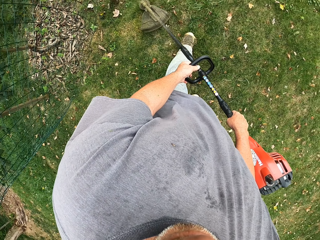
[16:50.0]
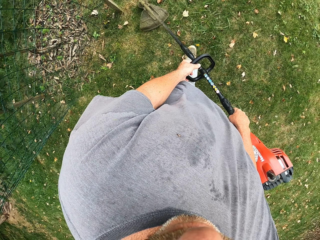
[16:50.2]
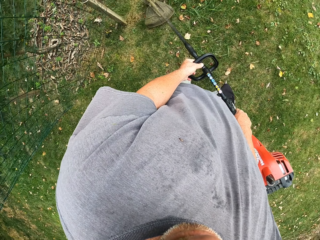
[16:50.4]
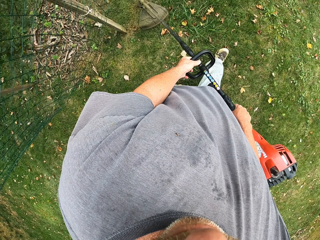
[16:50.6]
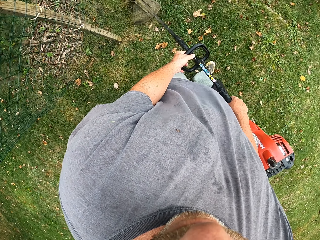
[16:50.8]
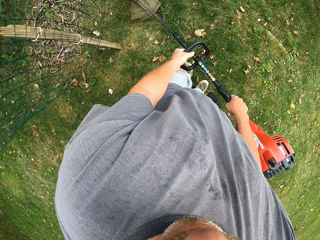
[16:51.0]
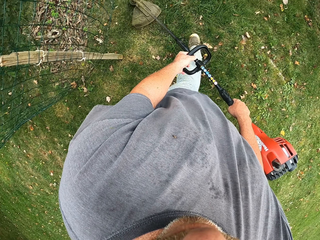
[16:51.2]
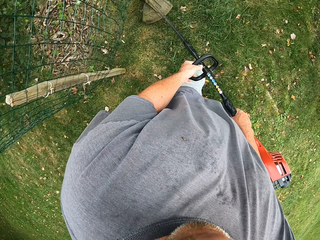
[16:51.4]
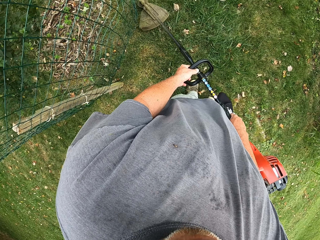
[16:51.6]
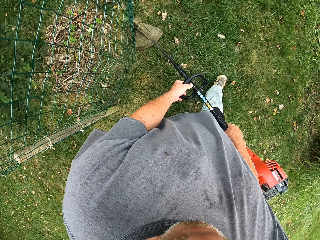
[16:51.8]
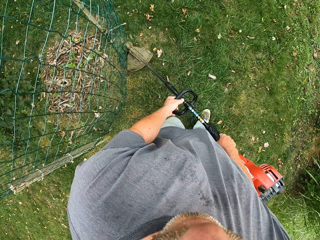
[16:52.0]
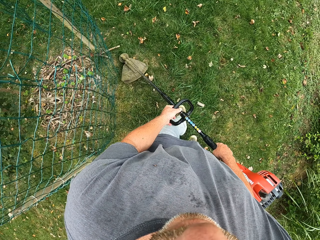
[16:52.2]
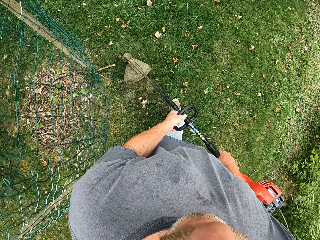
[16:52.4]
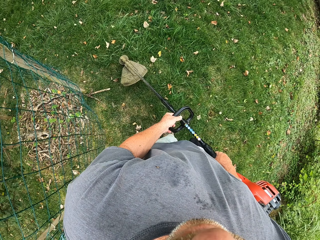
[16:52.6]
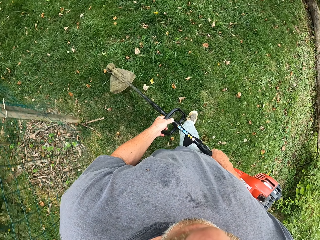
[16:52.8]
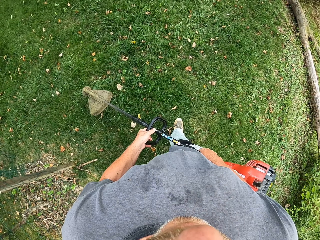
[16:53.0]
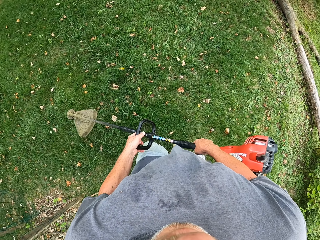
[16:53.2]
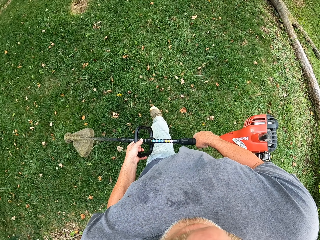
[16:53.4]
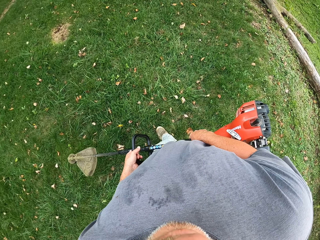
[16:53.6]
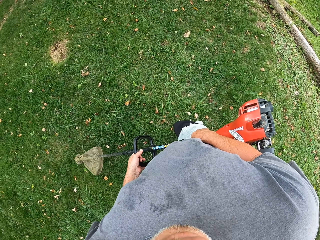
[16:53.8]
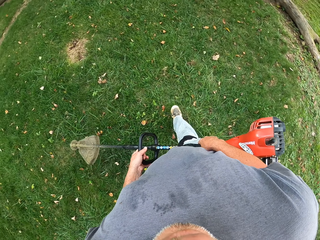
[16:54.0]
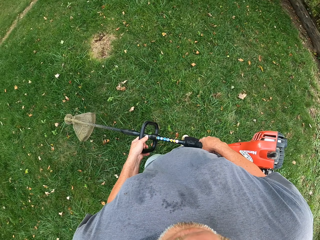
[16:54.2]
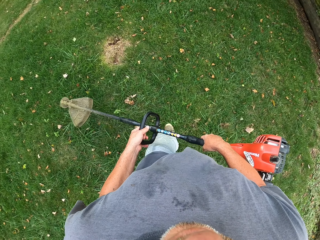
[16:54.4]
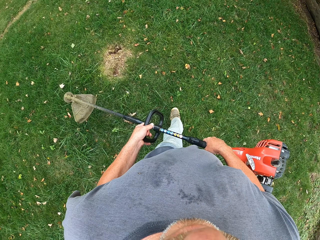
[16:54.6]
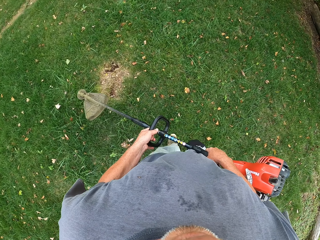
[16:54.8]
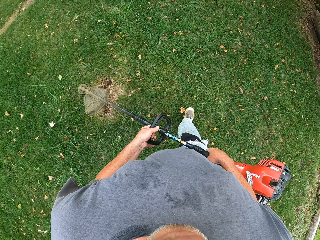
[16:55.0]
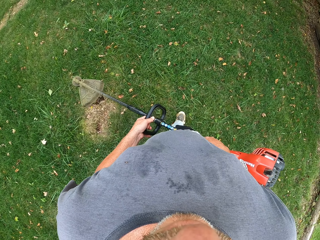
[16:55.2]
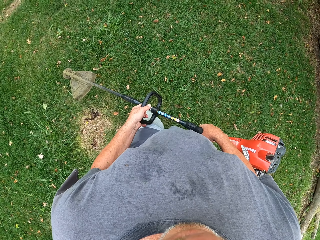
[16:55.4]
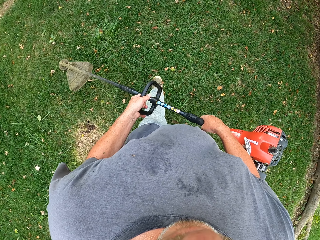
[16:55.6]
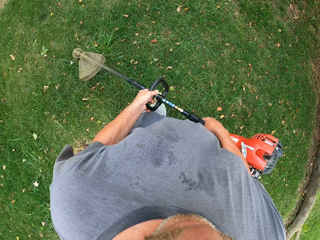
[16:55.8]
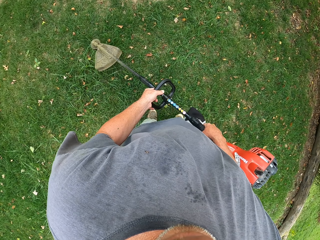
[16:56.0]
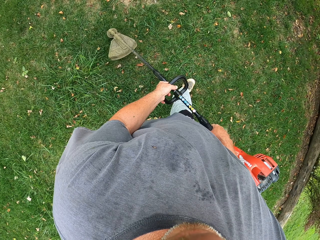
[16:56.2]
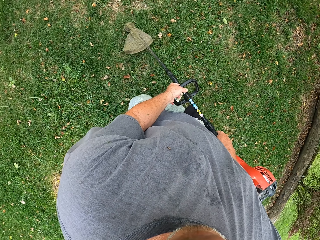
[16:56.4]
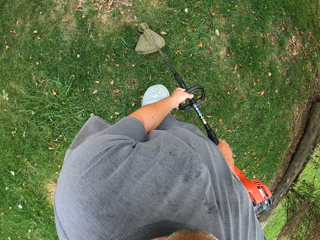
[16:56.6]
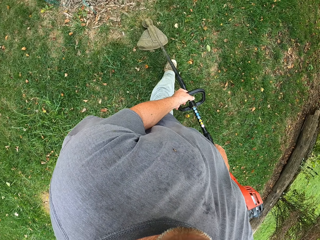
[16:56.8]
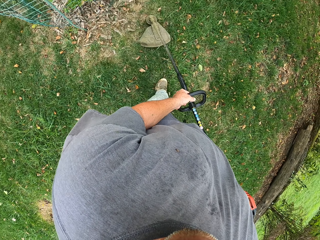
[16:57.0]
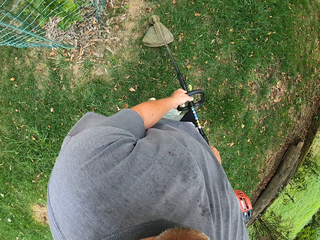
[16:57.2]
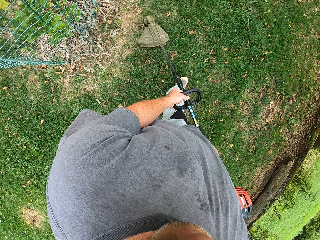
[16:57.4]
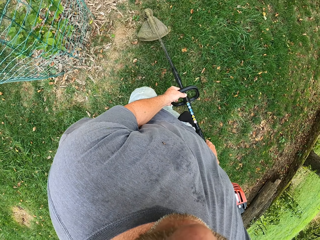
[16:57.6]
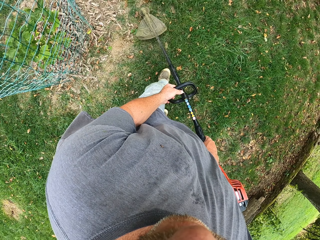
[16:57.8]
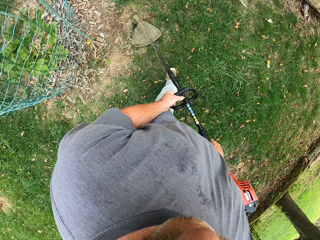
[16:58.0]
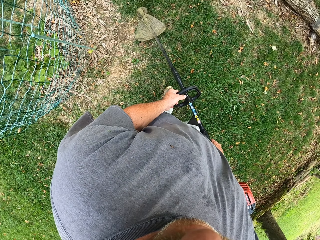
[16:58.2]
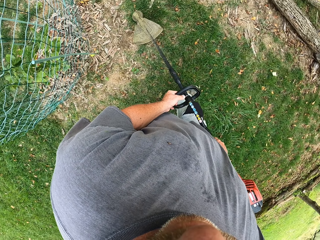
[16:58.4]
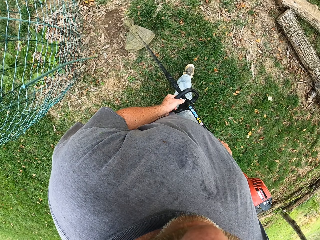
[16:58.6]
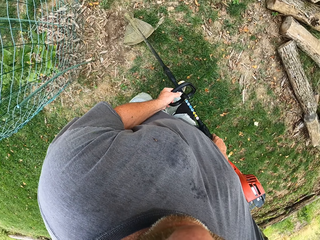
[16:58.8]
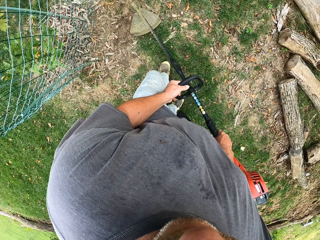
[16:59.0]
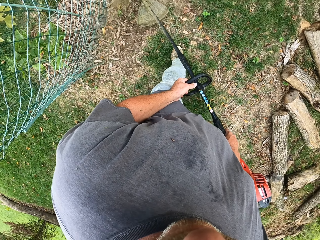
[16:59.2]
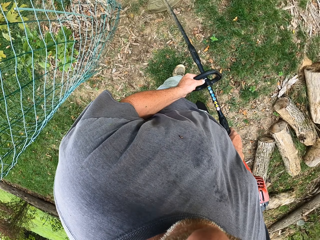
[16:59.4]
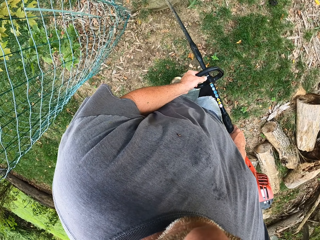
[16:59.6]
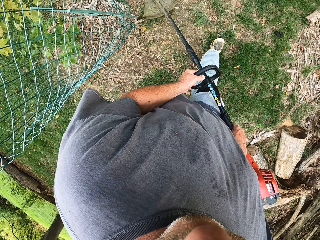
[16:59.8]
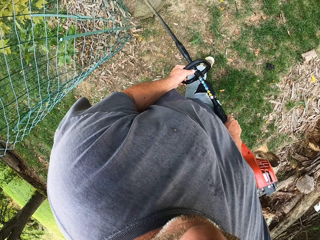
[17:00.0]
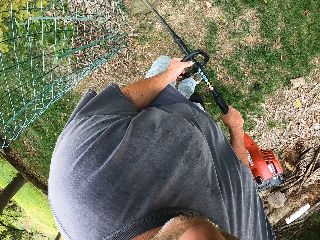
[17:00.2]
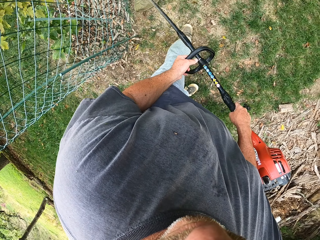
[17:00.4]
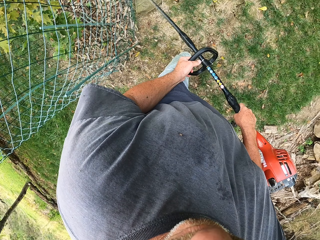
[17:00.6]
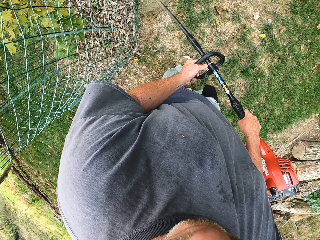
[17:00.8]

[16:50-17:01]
The camera wearer walks around the field with the brush cutter and lifts the brush cutter. They cut the grass with the brush cutter. They walk around the field.

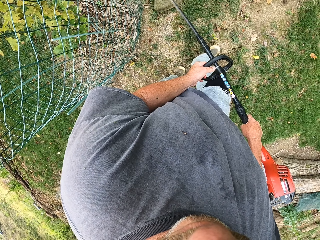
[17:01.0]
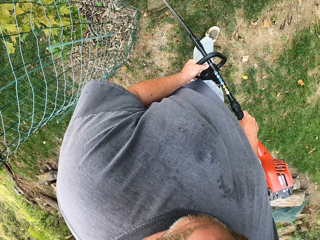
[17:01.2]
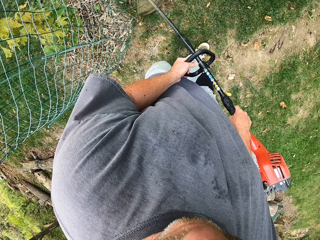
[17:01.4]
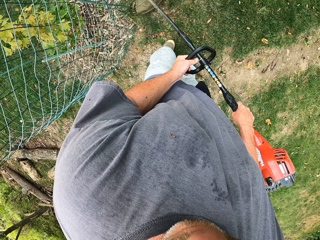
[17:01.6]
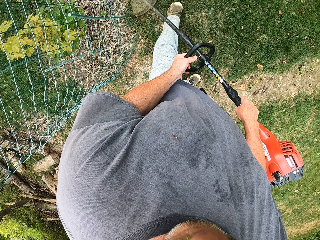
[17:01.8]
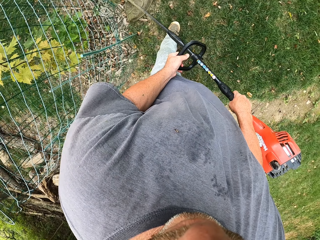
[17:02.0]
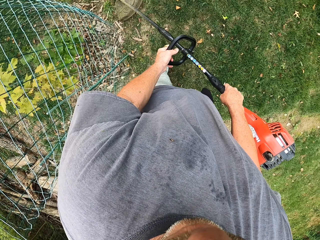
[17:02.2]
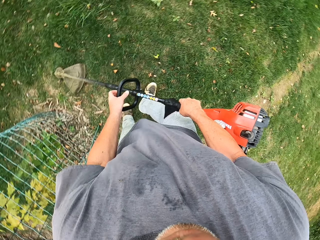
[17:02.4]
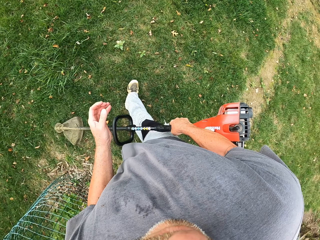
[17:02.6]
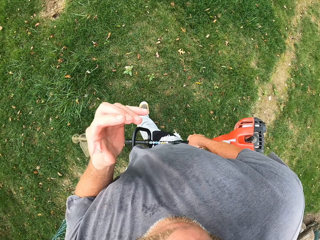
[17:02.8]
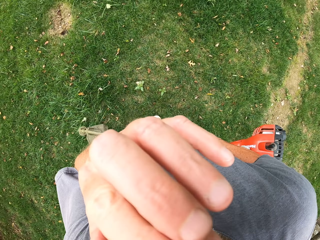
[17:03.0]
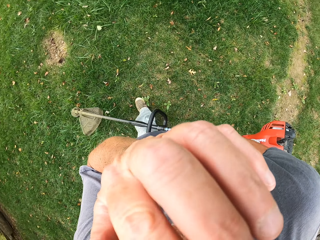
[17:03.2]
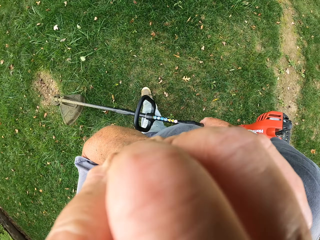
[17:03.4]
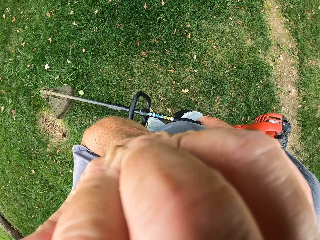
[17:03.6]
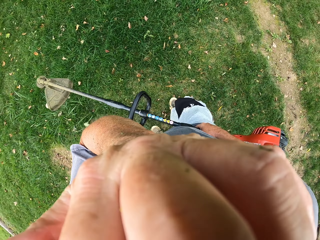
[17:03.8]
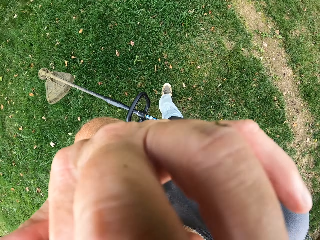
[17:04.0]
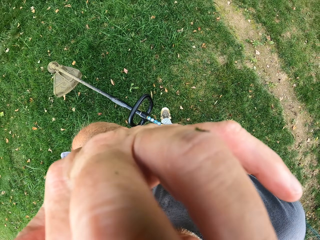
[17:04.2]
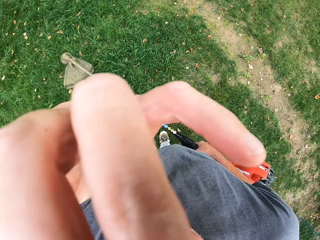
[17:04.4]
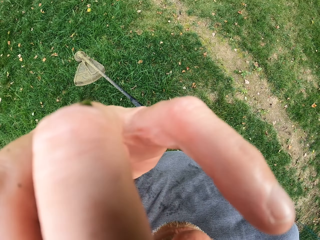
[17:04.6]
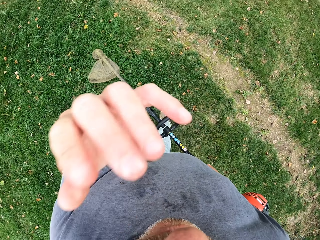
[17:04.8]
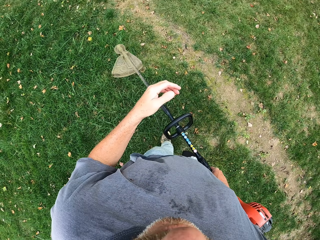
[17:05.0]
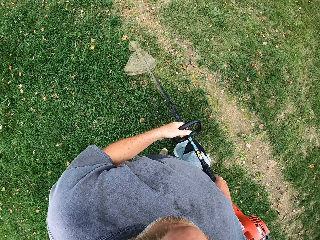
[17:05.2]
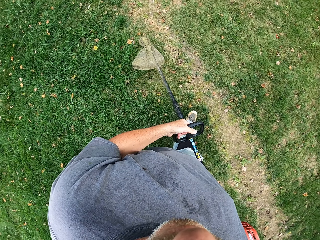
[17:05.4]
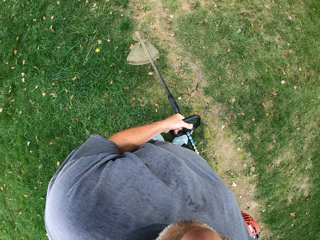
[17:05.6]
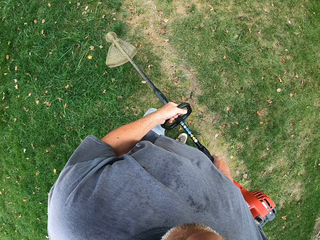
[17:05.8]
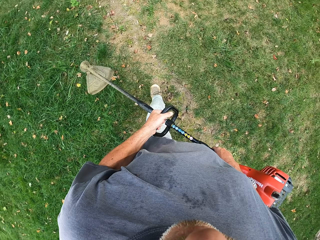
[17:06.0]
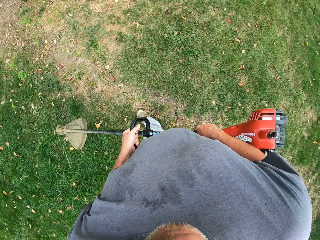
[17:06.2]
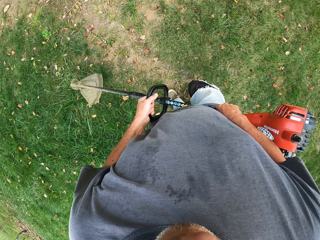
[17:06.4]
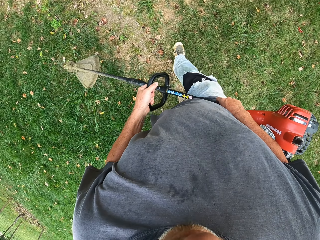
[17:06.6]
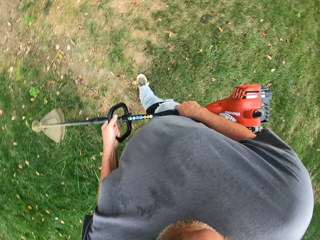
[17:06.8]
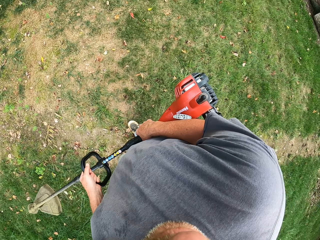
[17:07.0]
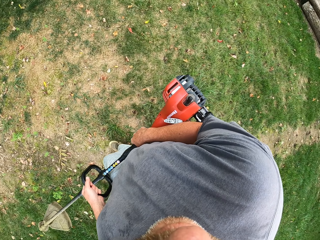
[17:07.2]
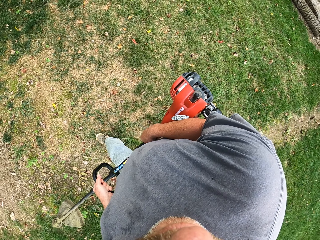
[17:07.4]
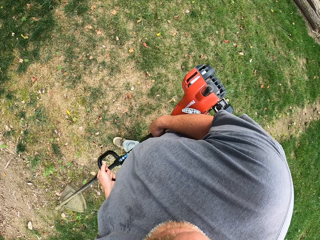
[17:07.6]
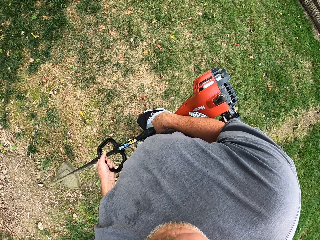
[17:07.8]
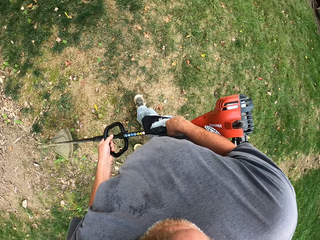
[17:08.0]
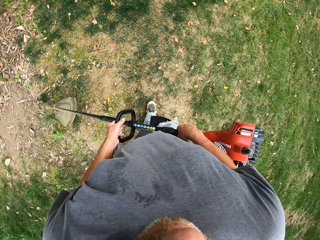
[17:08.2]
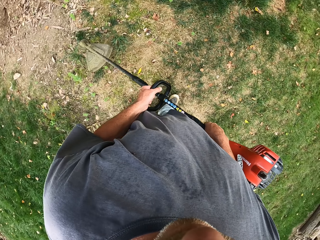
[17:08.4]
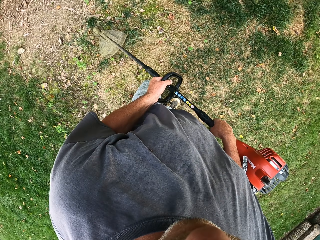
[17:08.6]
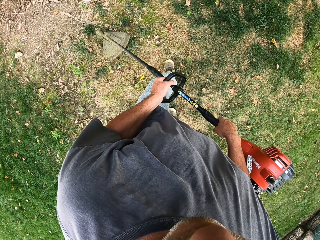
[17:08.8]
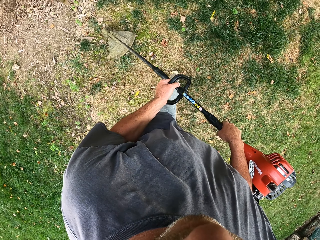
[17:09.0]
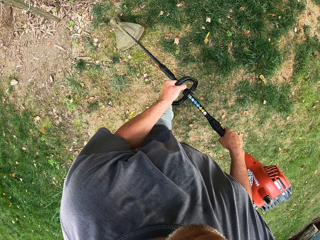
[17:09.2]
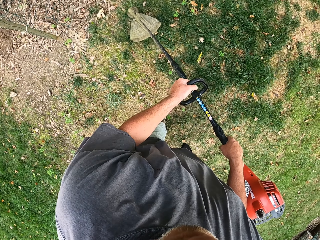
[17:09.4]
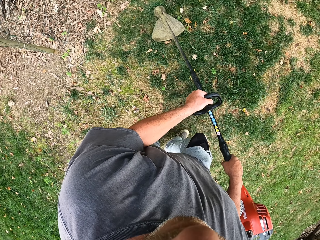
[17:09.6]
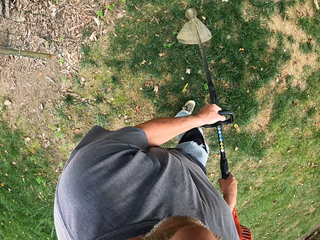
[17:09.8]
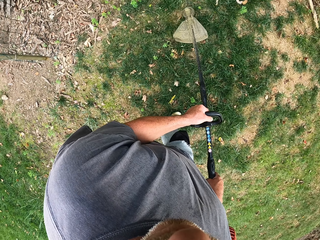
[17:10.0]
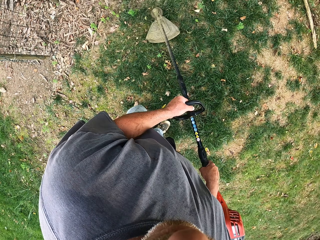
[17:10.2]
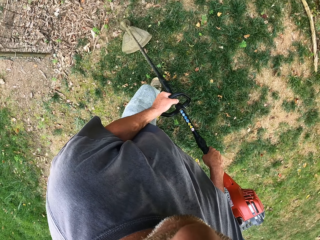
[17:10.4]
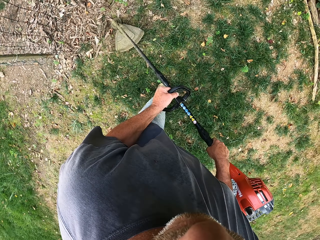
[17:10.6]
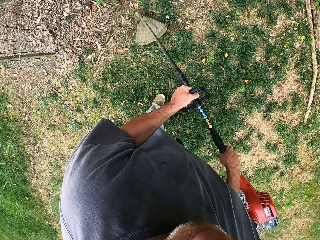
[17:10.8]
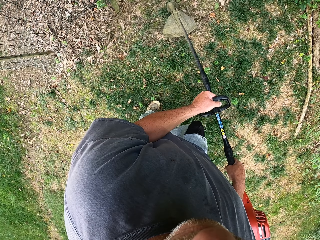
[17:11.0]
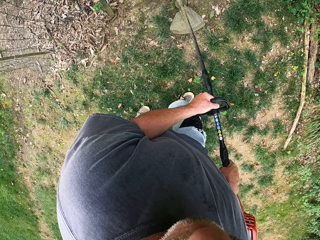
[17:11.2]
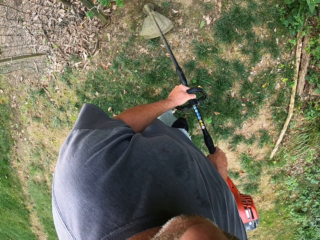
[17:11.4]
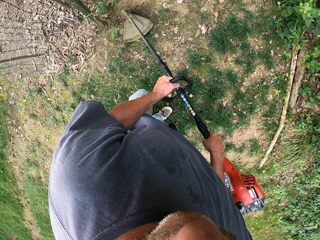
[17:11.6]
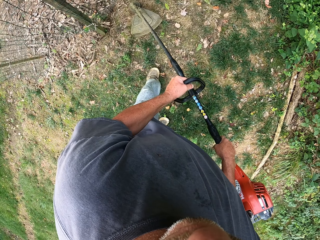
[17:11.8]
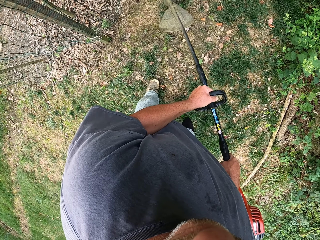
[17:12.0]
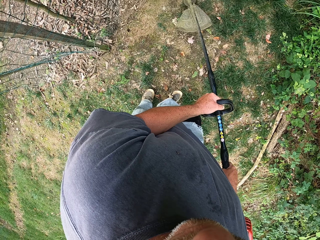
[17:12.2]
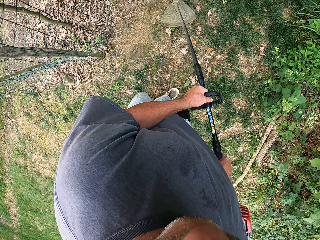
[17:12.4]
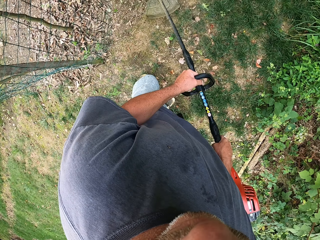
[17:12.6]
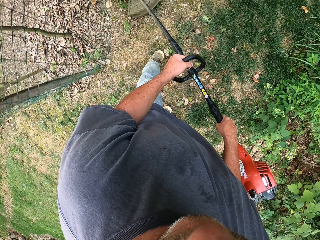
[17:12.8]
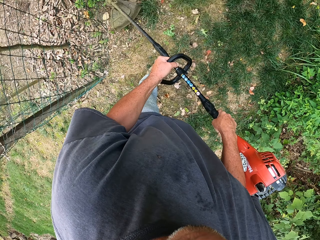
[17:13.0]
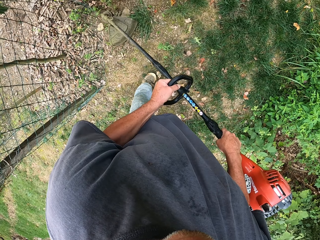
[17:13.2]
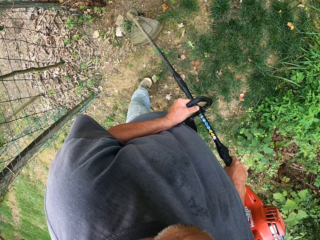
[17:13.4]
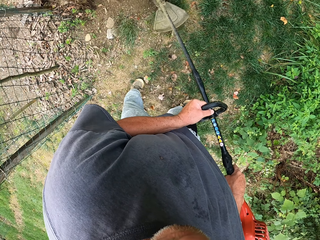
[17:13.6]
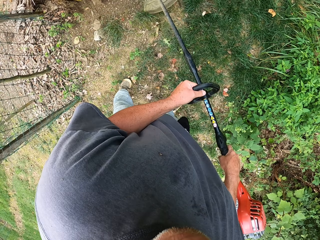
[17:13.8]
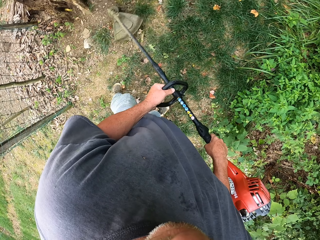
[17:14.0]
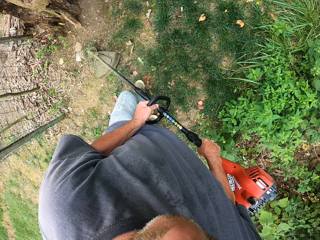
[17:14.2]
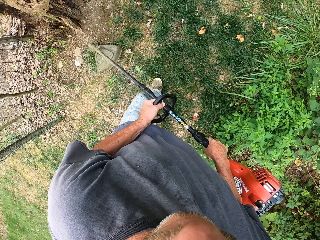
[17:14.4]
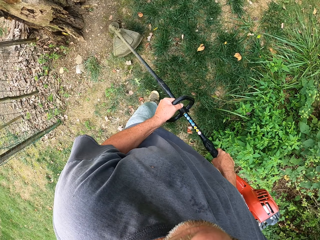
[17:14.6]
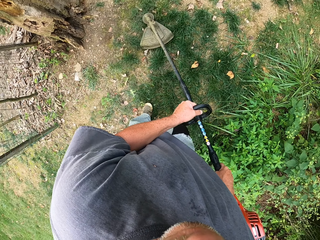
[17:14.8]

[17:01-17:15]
The camera wearer raises the hand, walks around the field with the brush cutter and lifts the brush cutter. They adjust the camera. They lower the hand and lift the brush cutter. They walk around the field and cut the grass with the brush cutter.
